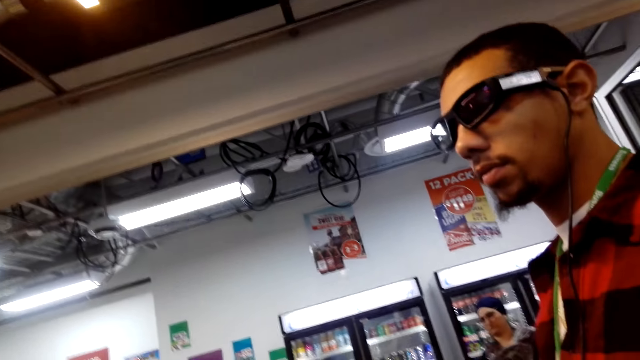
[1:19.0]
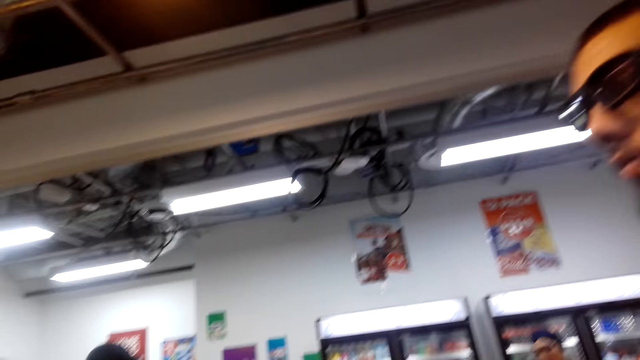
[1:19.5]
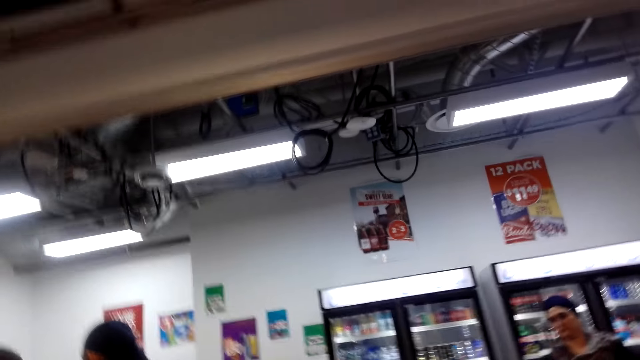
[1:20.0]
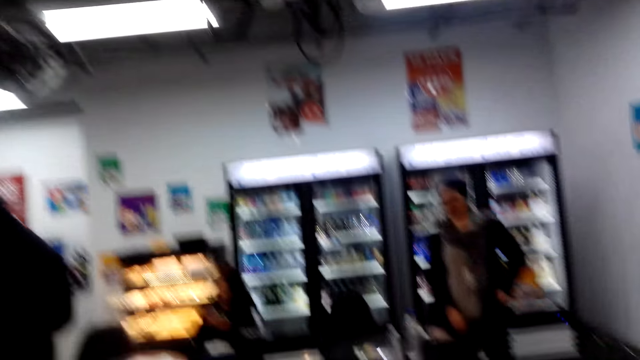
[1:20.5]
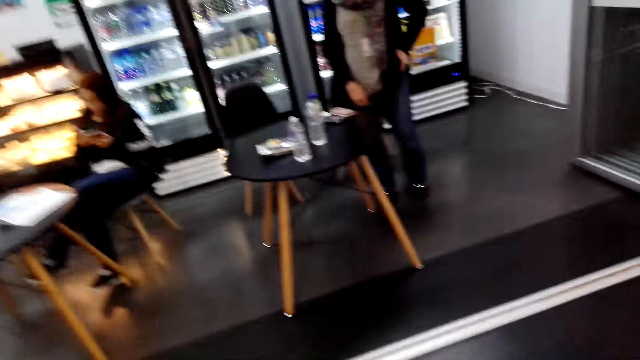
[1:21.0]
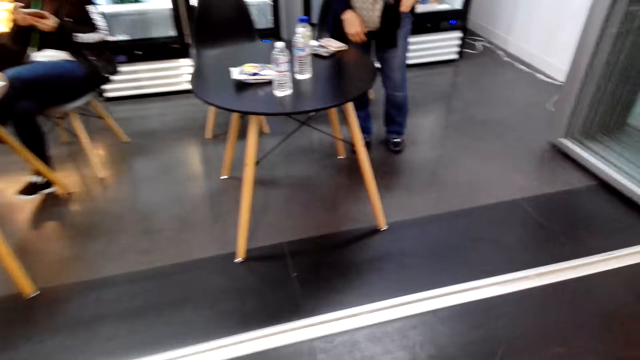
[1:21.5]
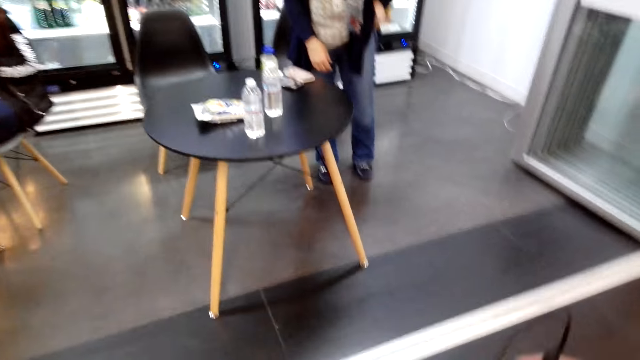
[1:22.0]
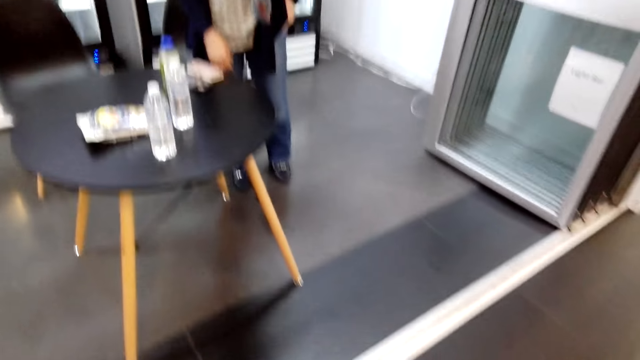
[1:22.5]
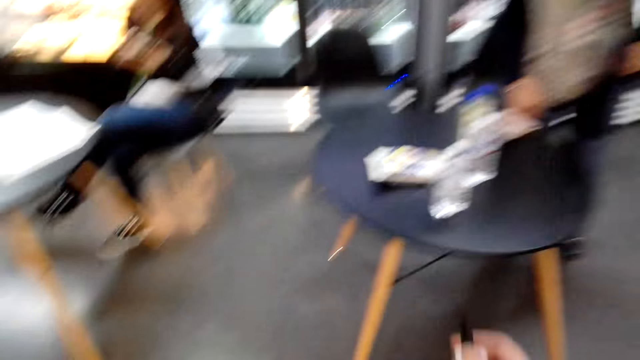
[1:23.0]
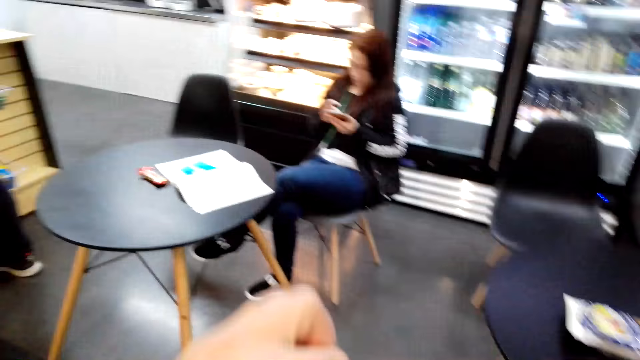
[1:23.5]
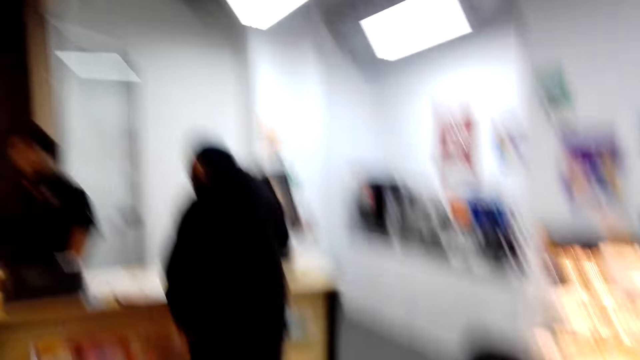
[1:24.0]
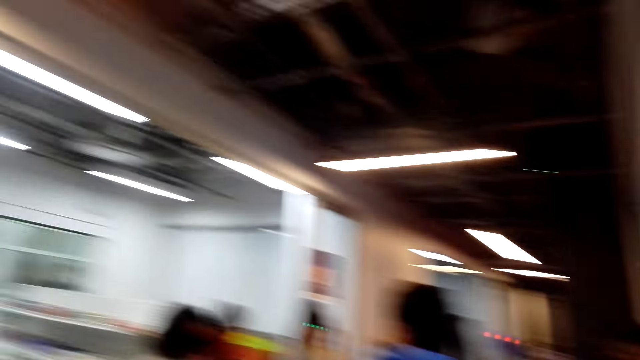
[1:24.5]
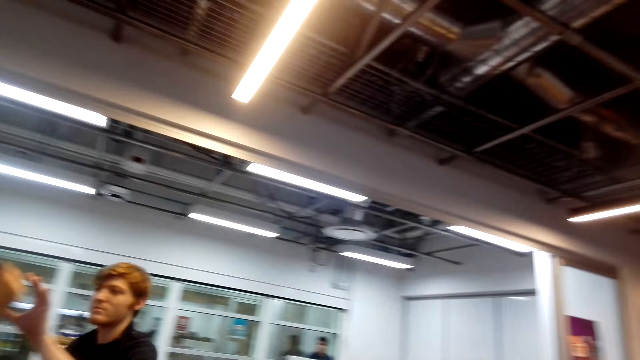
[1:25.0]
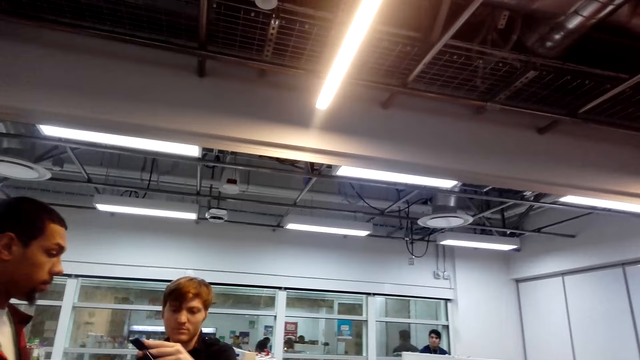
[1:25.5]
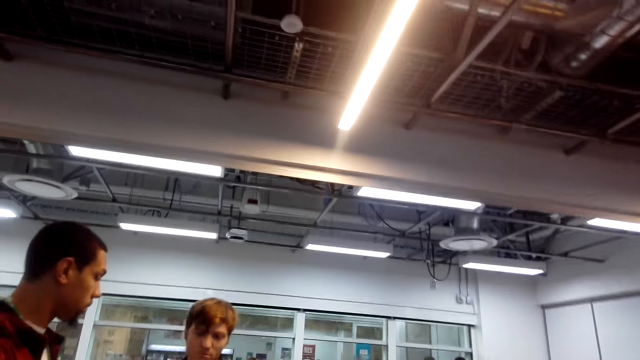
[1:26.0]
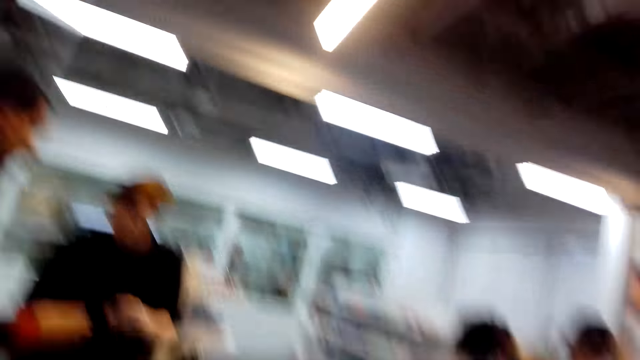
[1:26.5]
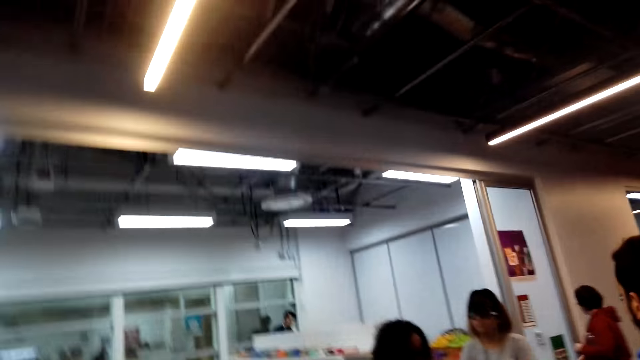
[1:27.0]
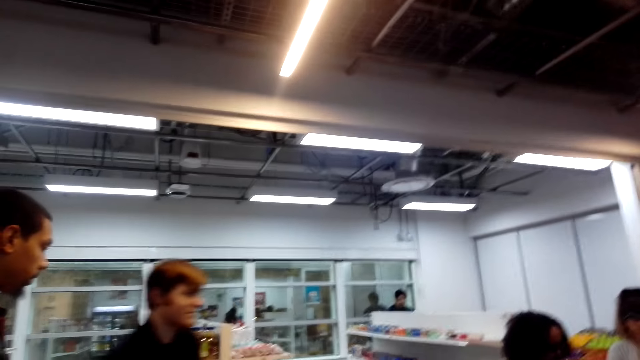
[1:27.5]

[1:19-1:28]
The camera wearer looks at the bottles of water. They look around. They hold the fuse.

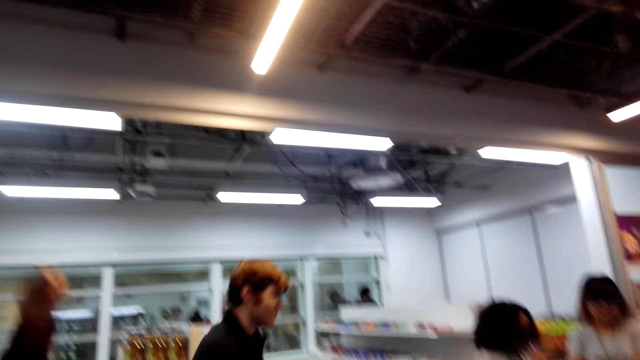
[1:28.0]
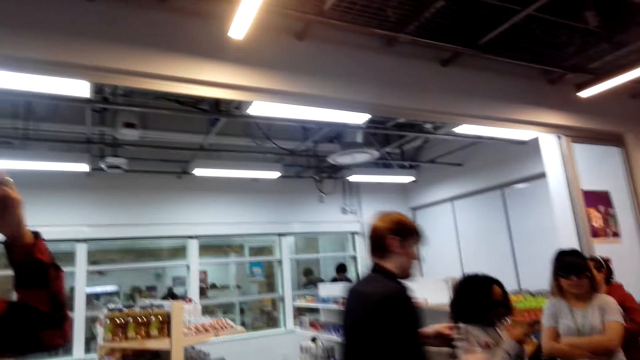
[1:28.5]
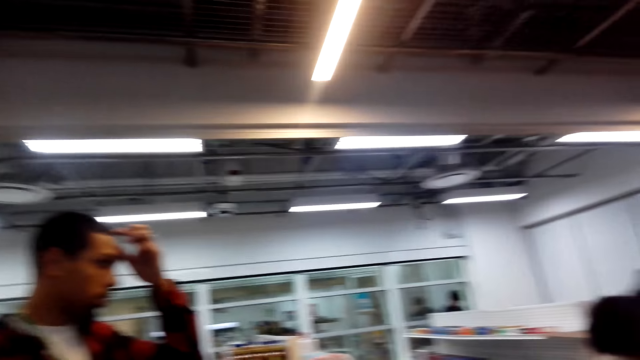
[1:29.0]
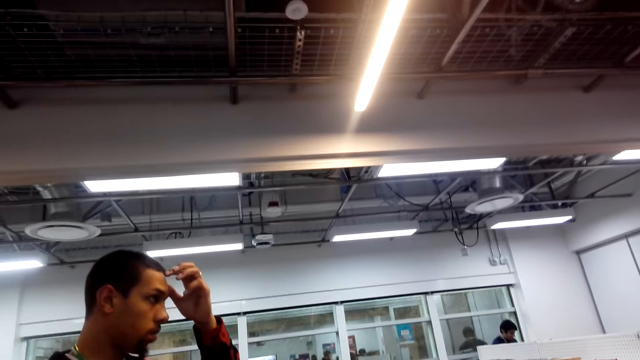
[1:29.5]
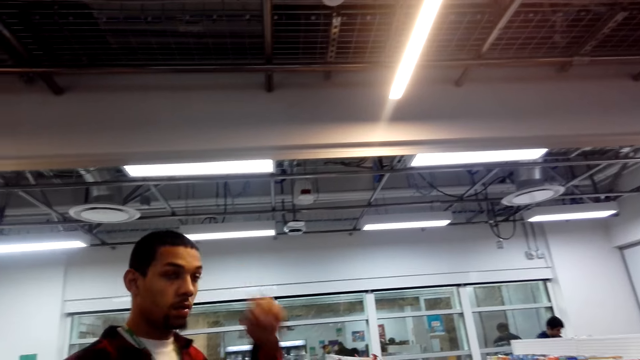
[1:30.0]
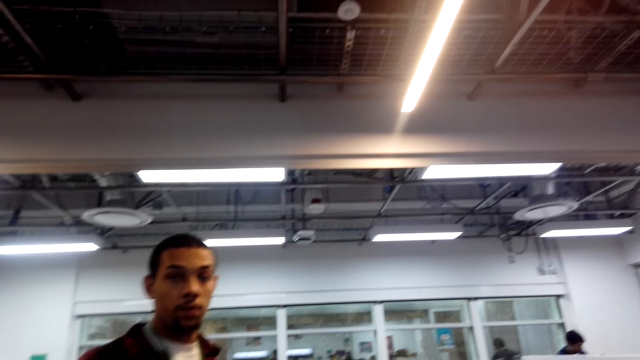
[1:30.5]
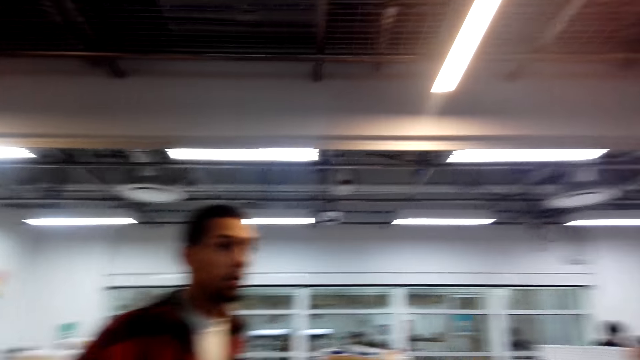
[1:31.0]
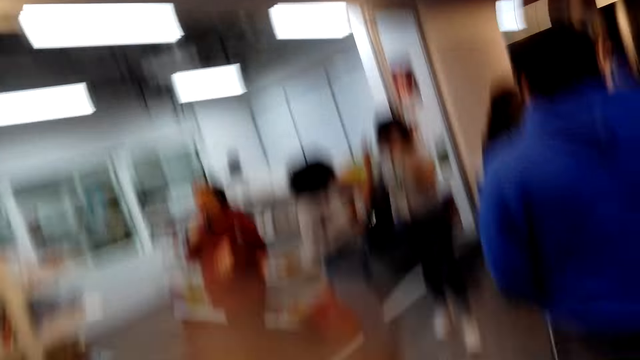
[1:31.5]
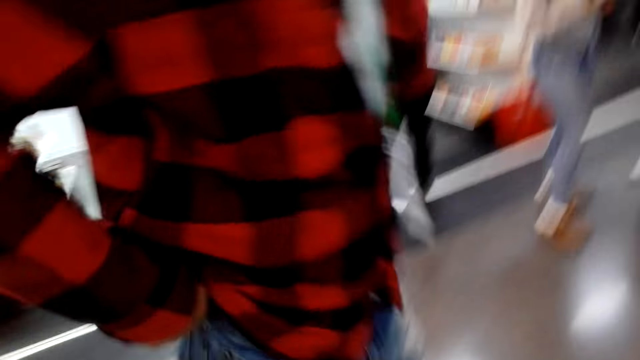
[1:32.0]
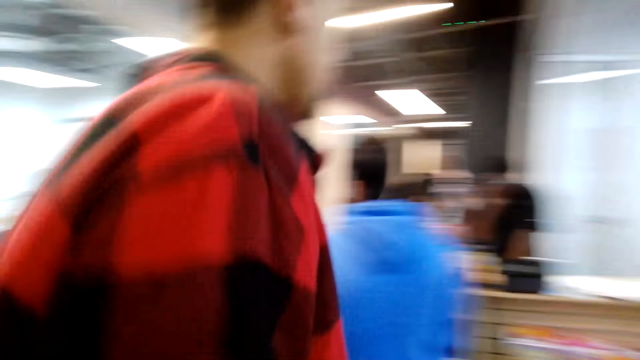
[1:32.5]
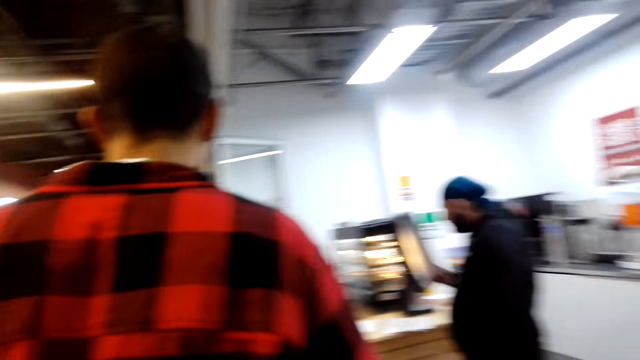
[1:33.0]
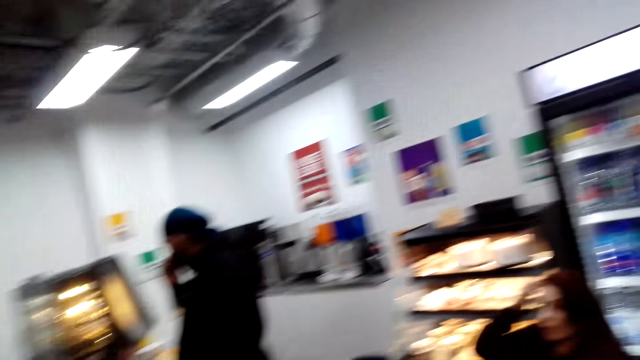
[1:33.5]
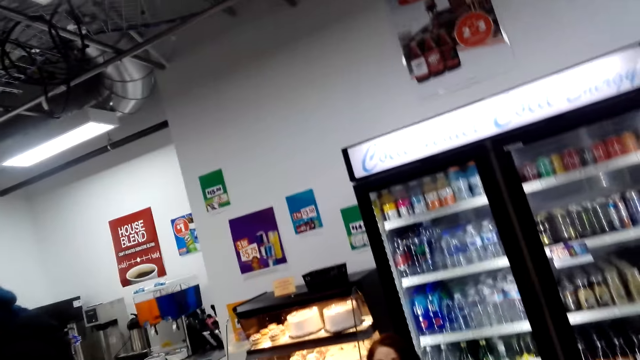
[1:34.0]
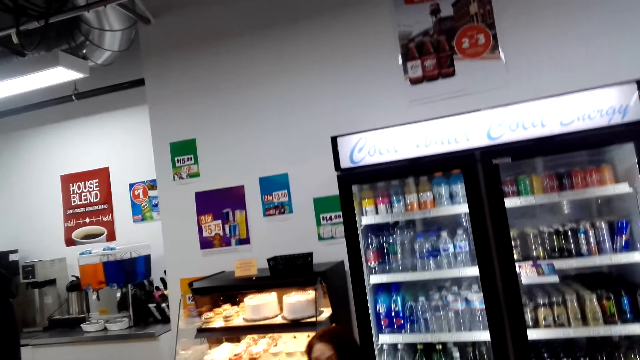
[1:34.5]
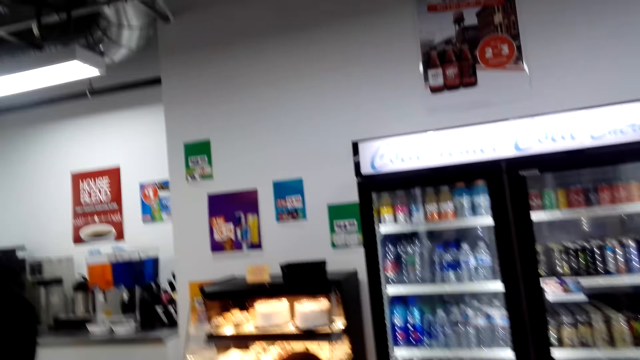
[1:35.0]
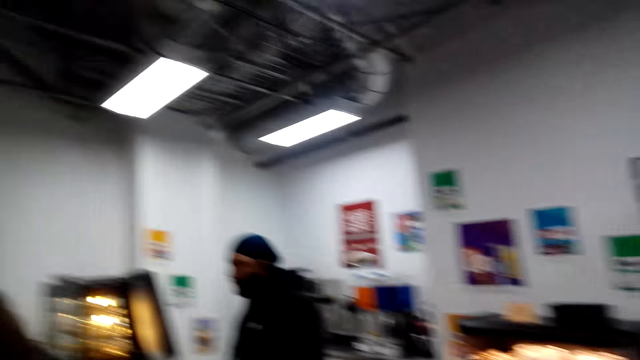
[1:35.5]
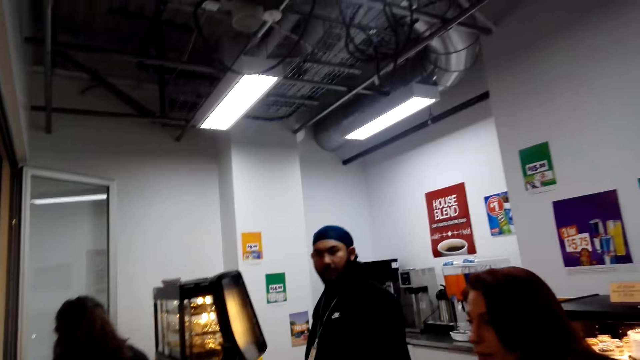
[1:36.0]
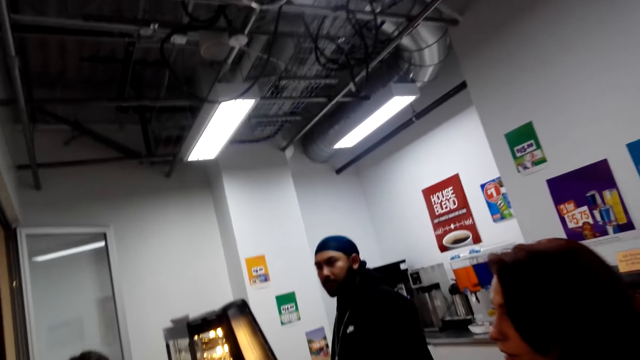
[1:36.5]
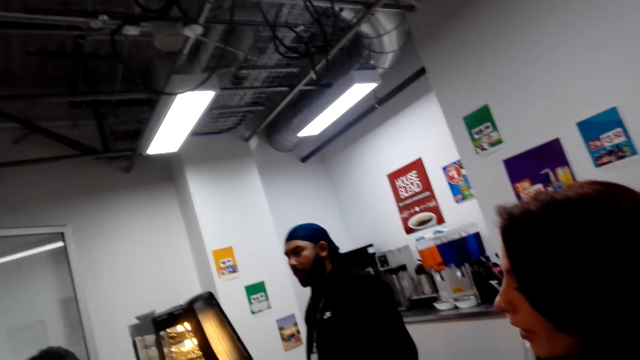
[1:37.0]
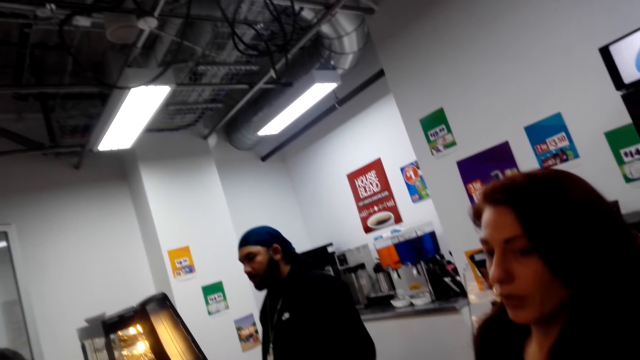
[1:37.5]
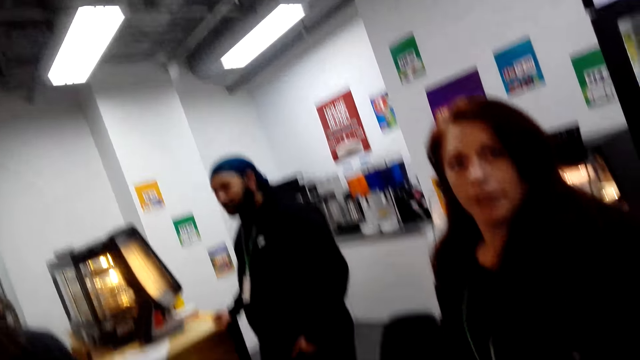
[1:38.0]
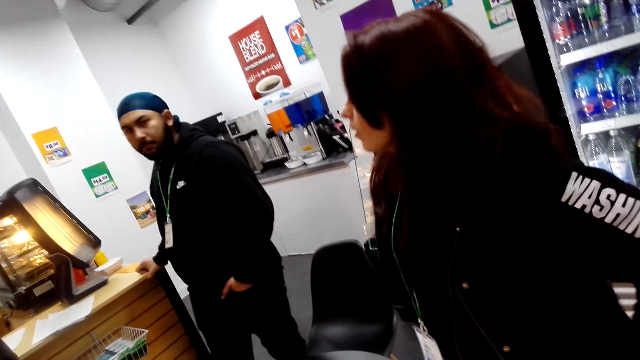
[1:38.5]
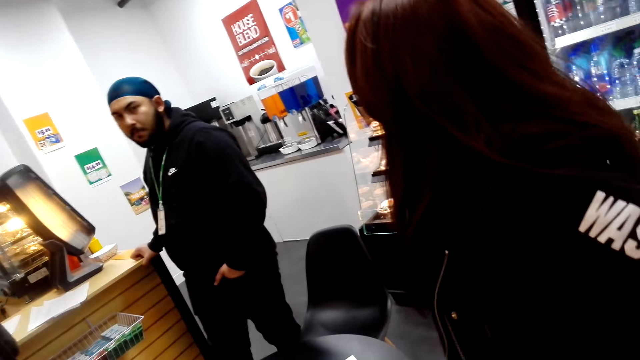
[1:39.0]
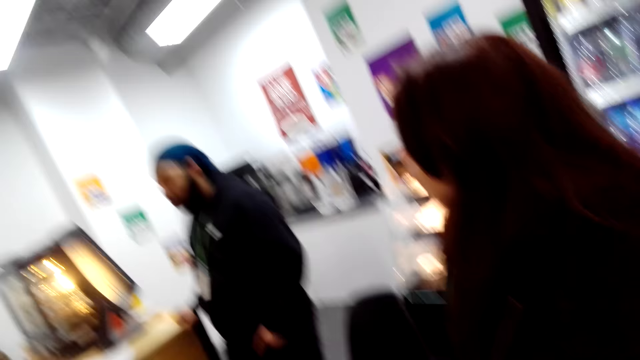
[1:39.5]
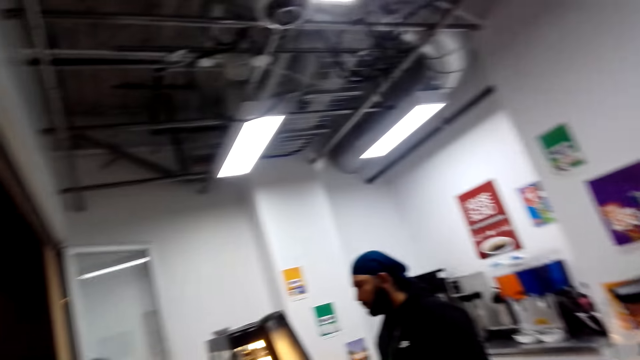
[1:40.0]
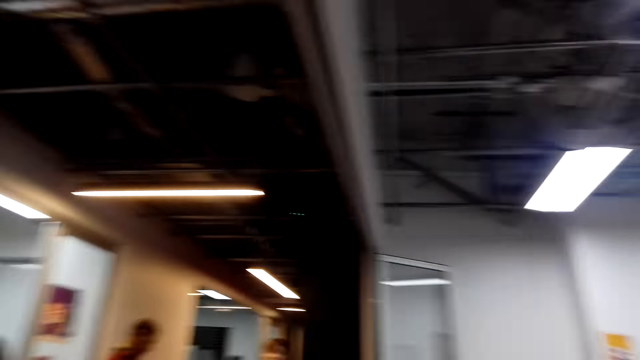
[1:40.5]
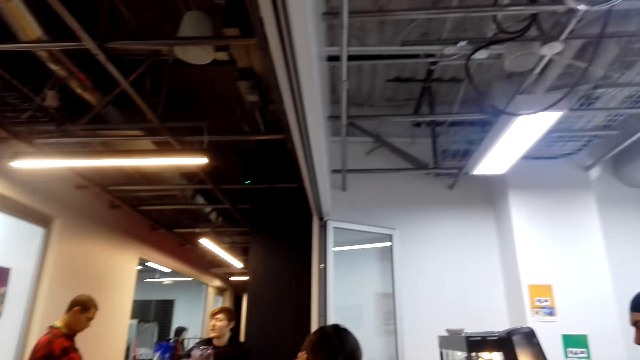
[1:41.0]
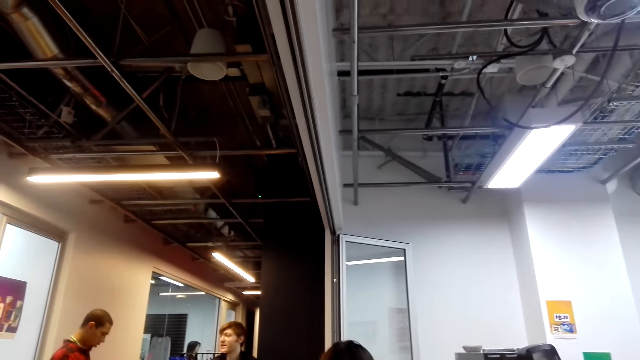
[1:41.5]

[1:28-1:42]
A person holds the hair. The camera wearer speaks to a woman. They look at the drinks. Another person looks at the camera wearer. The camera wearer looks around.
